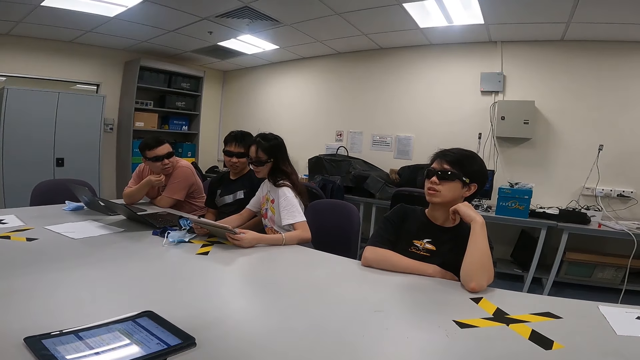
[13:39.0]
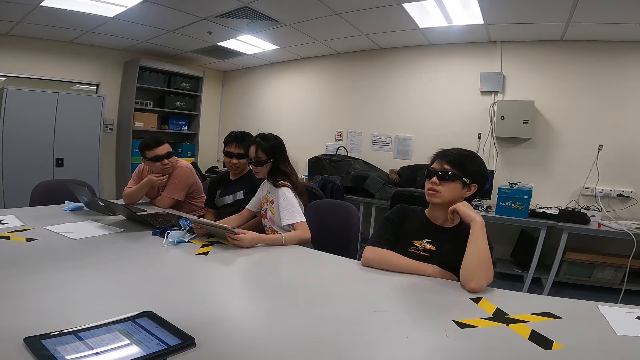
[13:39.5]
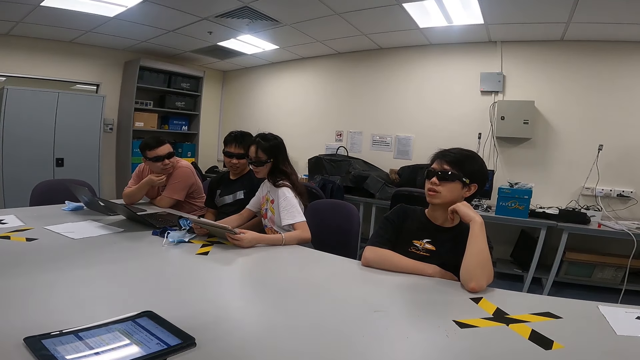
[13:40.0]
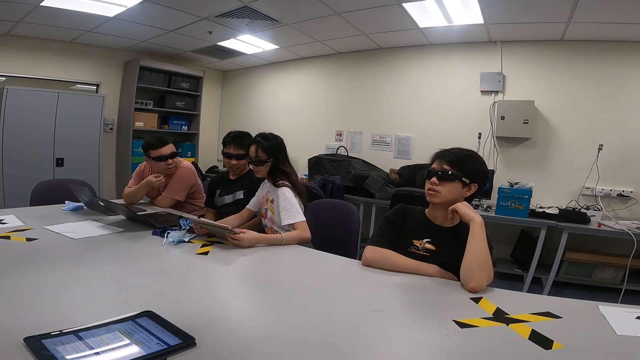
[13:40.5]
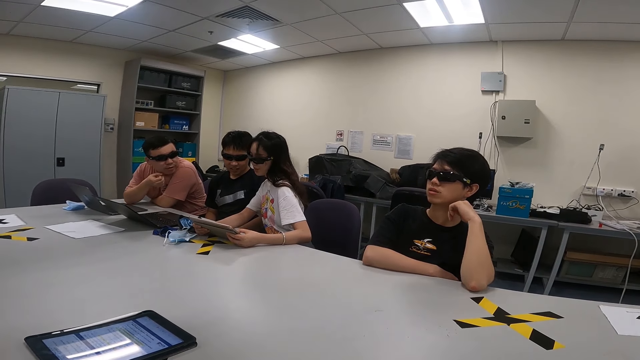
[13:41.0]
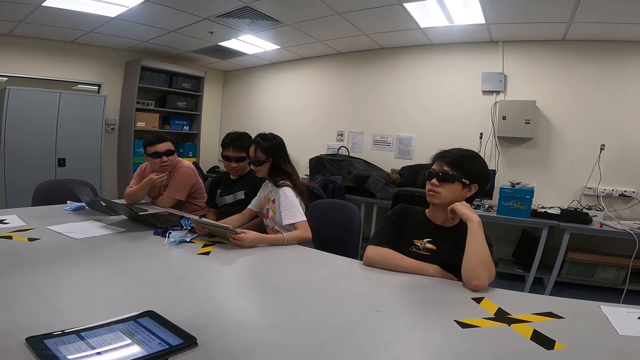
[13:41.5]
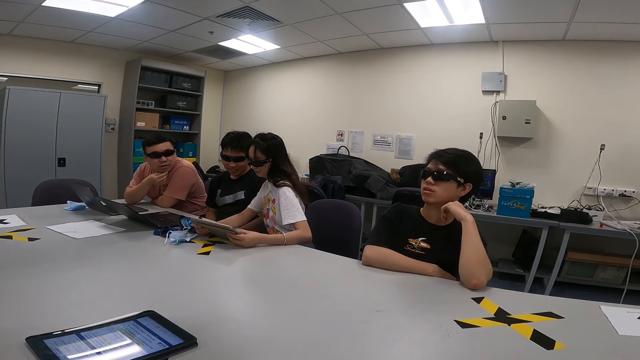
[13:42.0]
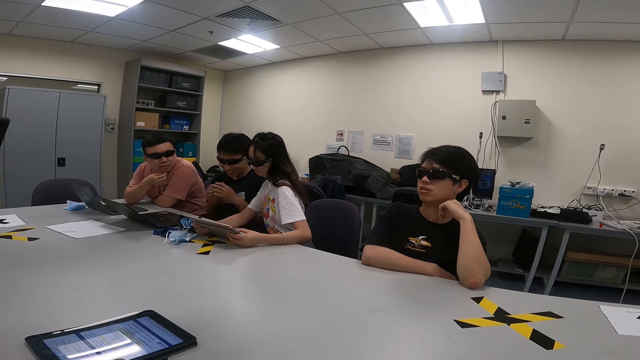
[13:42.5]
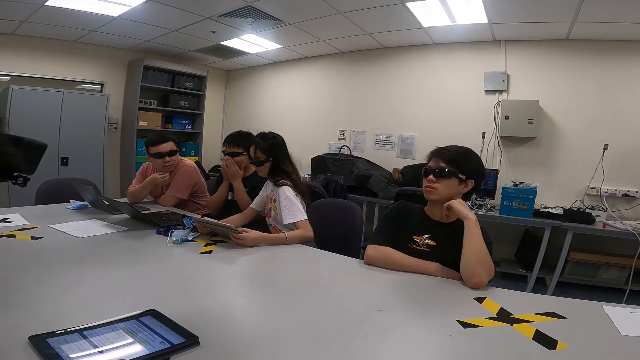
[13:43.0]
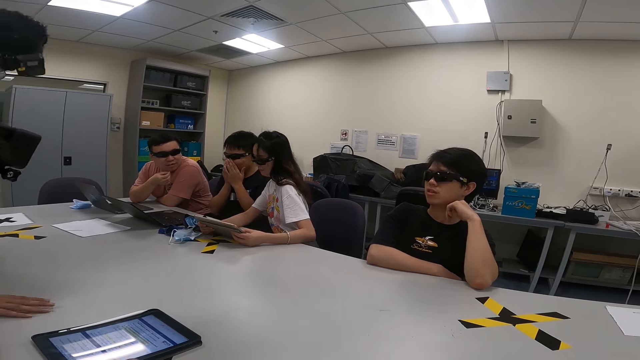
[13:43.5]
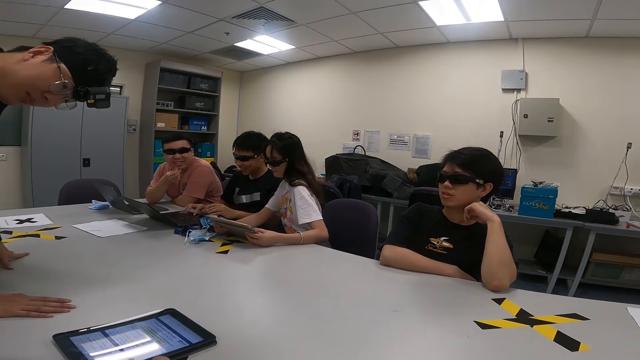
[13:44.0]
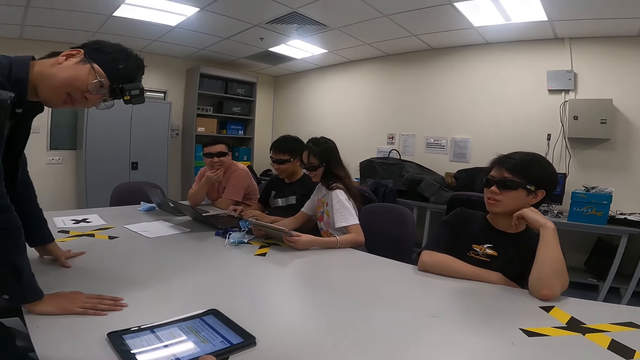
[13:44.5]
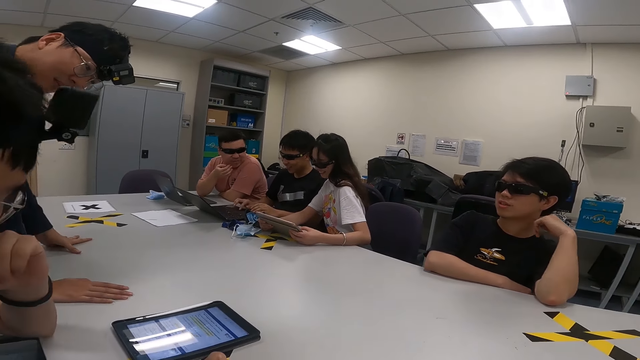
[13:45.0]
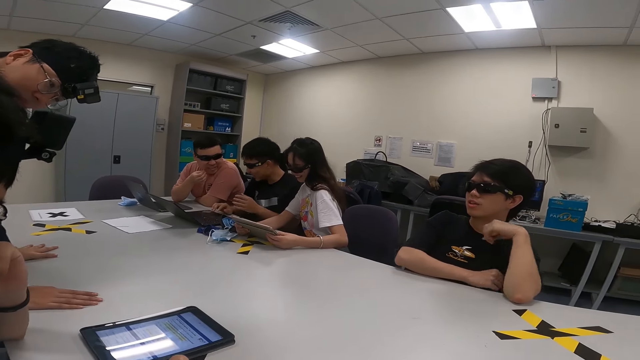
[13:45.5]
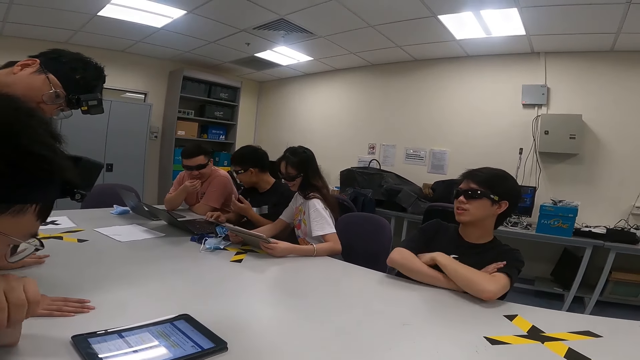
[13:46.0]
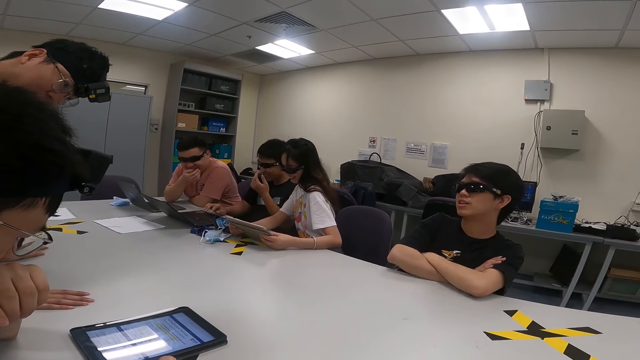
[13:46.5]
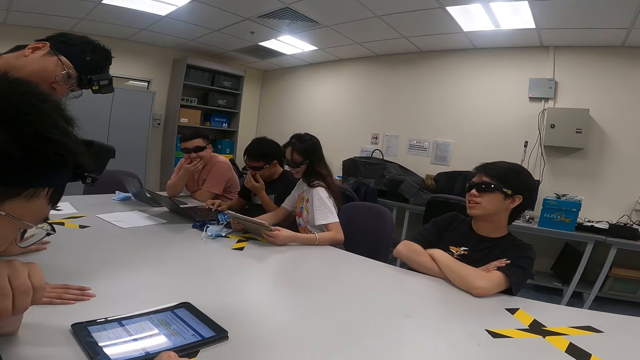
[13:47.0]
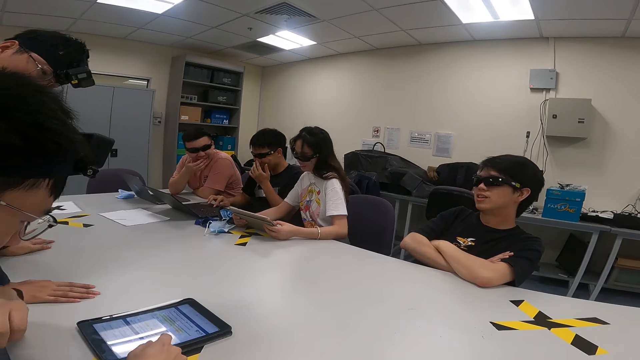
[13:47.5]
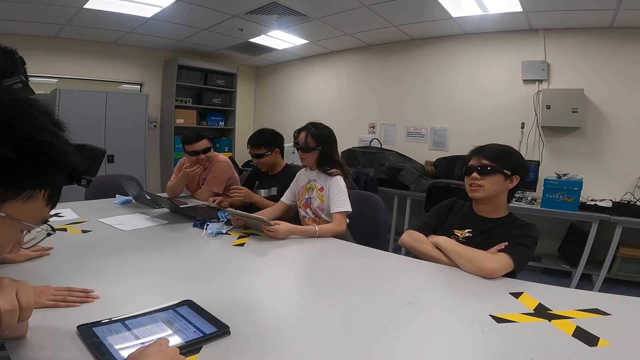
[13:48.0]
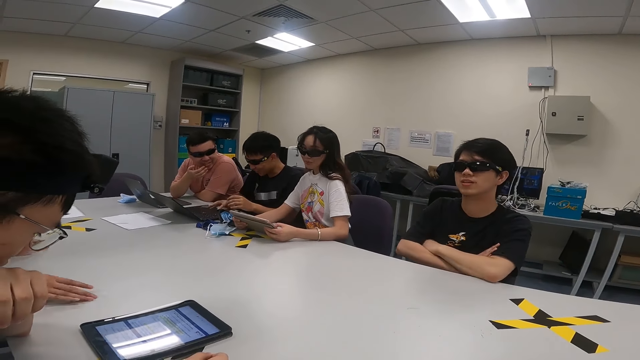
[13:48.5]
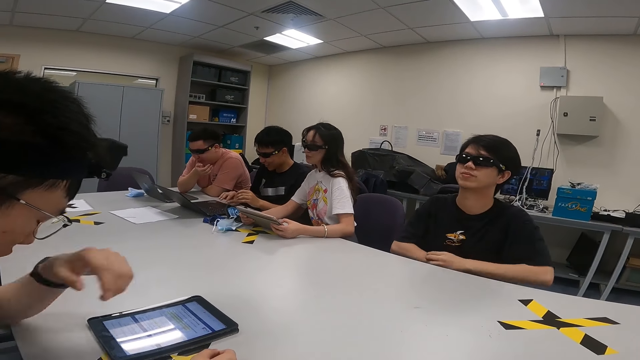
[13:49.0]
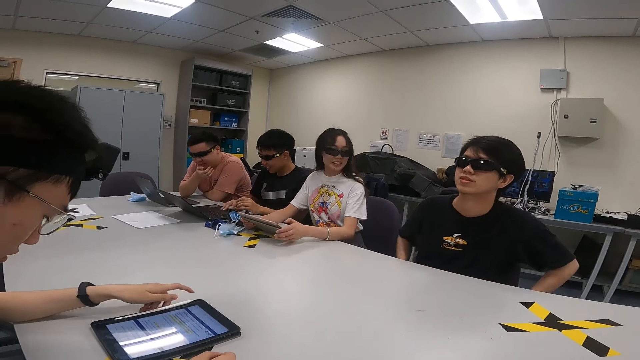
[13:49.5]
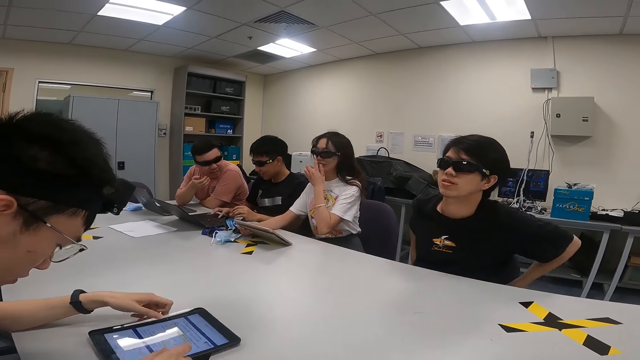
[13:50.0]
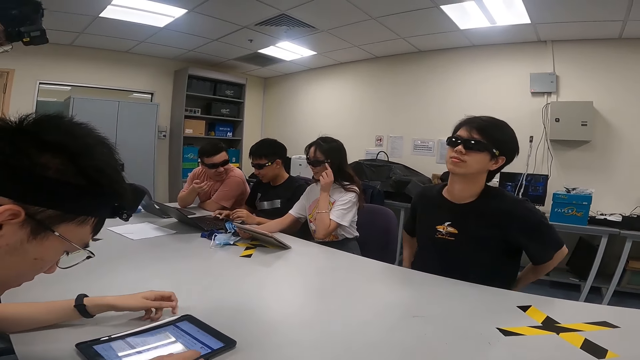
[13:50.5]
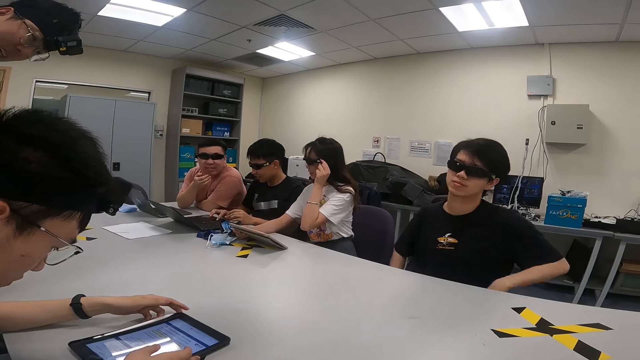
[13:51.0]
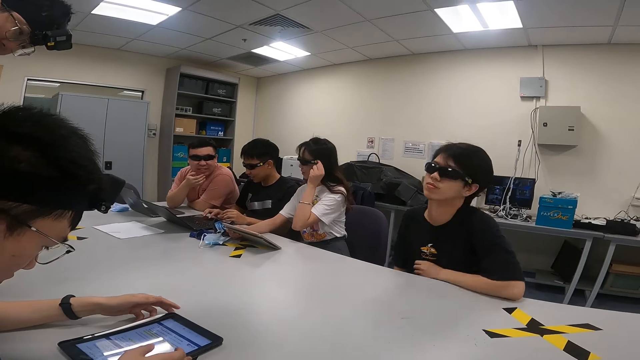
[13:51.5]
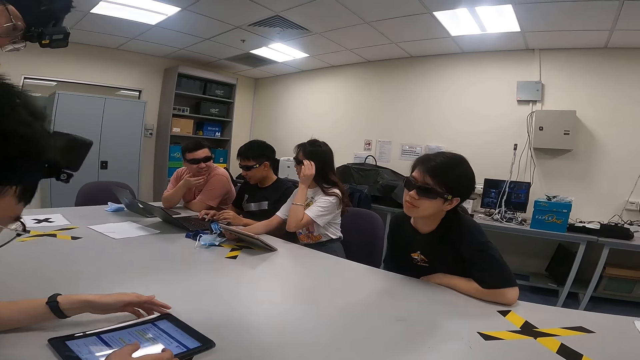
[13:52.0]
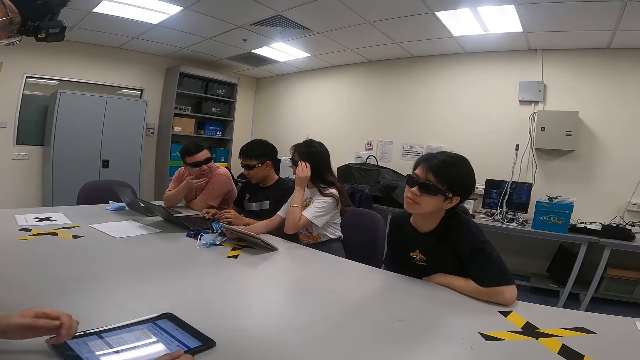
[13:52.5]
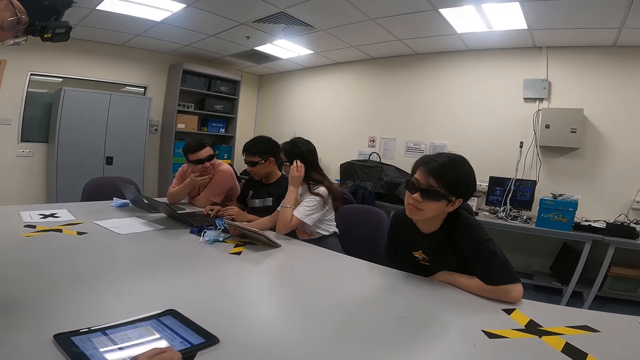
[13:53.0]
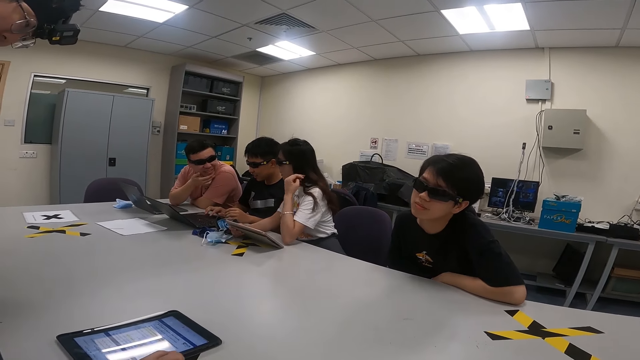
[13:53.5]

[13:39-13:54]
A person touches the mouth by both hands. A person and another person are looking at the tablet. A person touches the iPad. The person touches the iPad again.

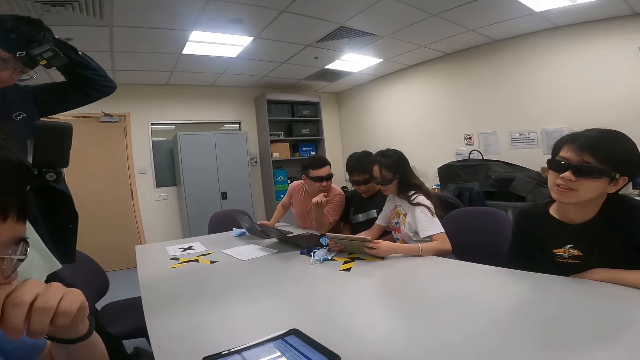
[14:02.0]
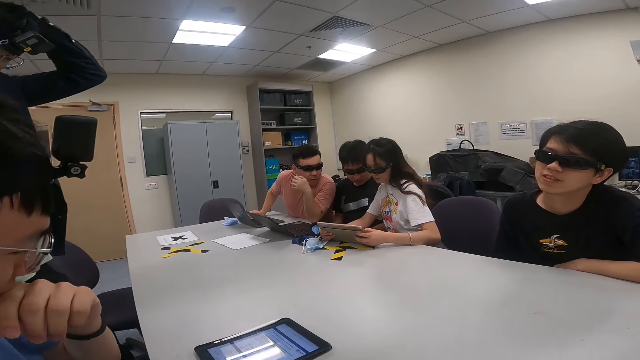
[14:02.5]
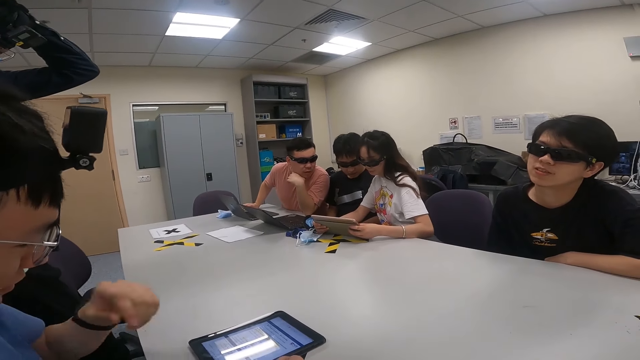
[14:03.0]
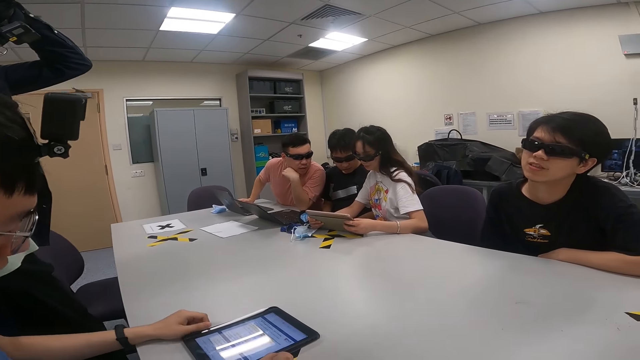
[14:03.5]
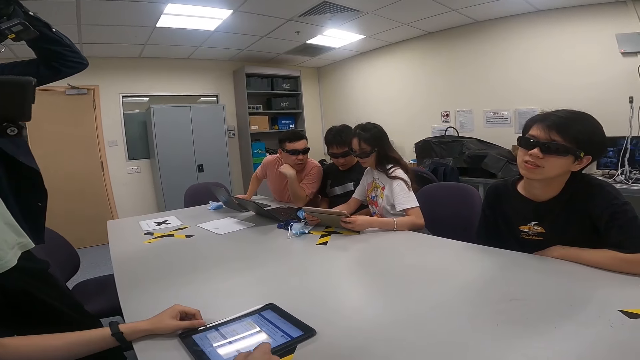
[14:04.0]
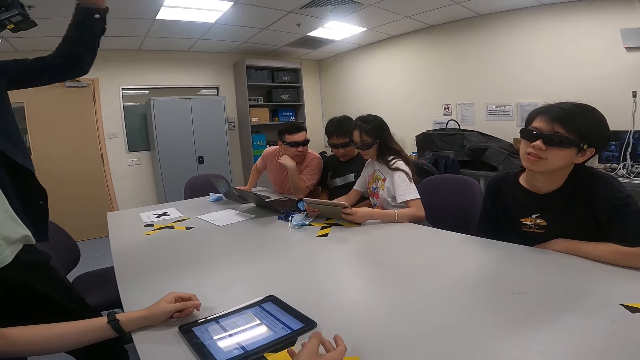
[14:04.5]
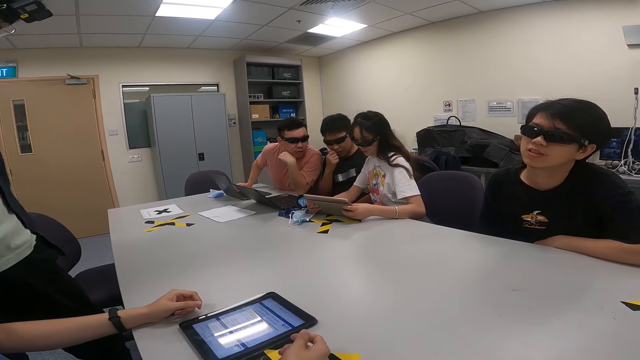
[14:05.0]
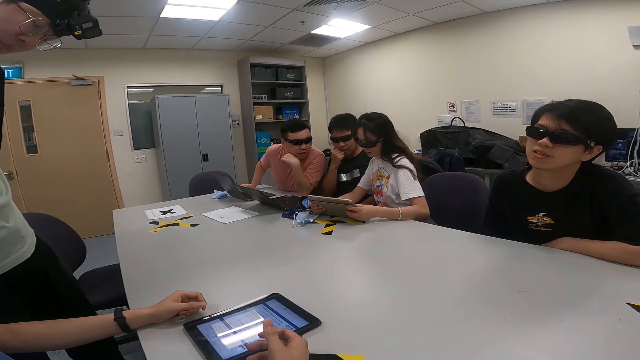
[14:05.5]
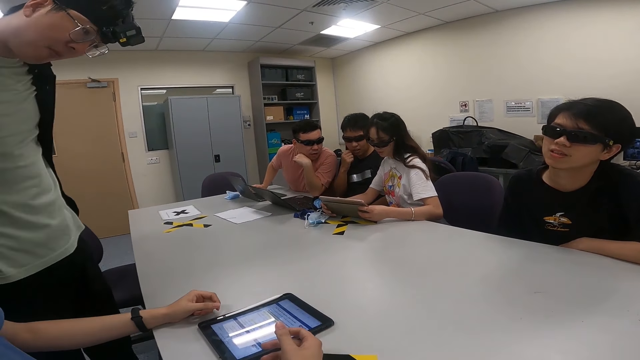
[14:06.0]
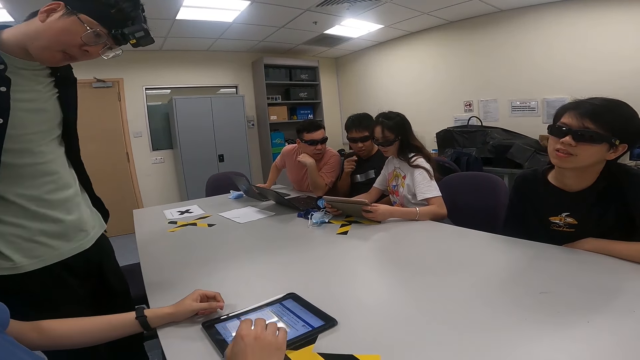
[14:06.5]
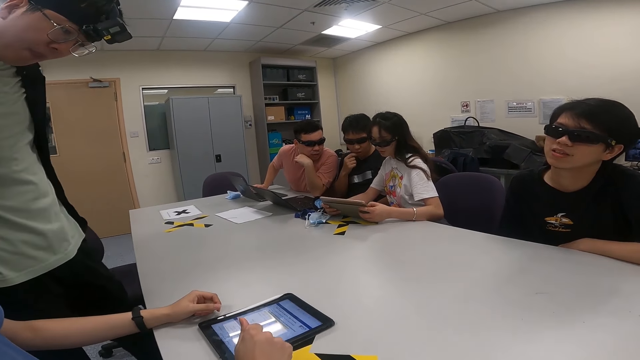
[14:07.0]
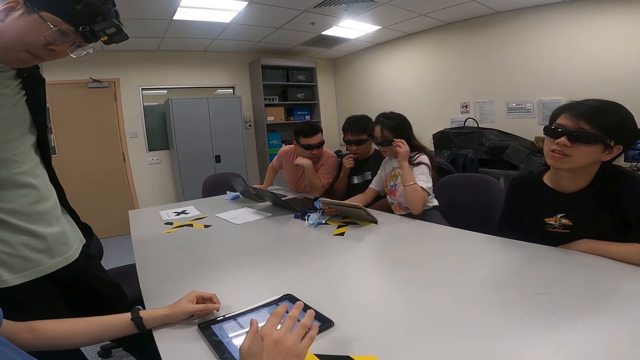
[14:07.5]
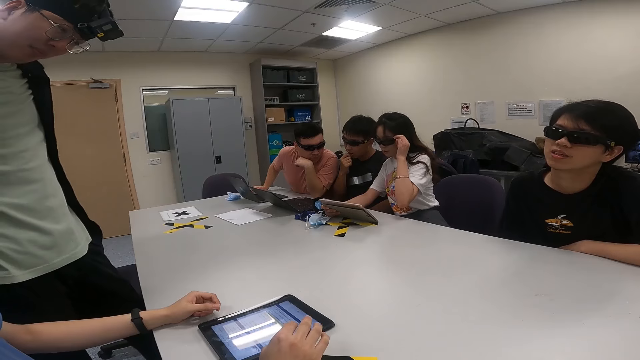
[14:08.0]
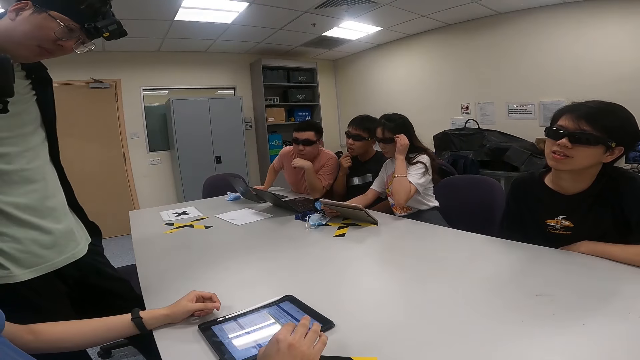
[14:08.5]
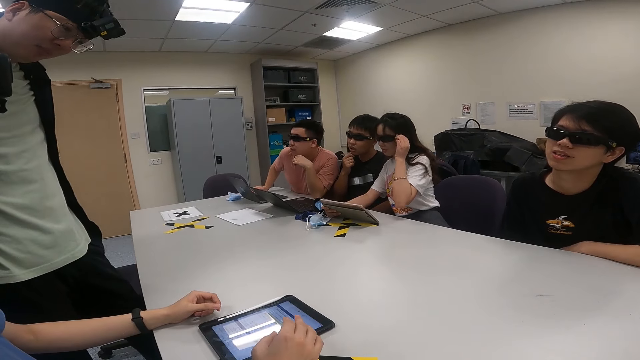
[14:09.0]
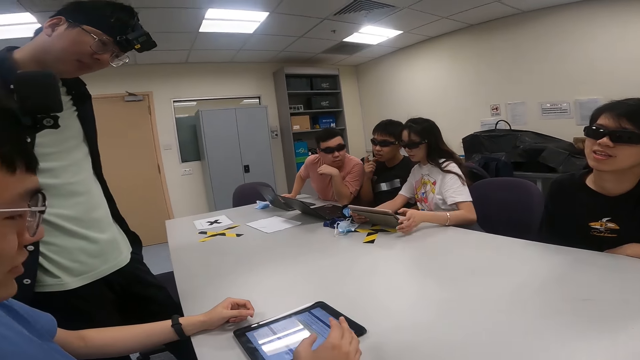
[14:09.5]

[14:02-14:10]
A person touches the iPad.
